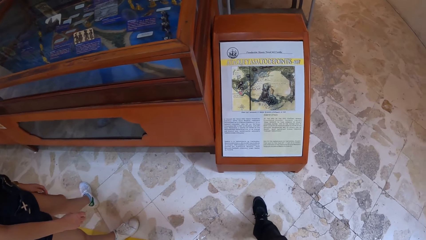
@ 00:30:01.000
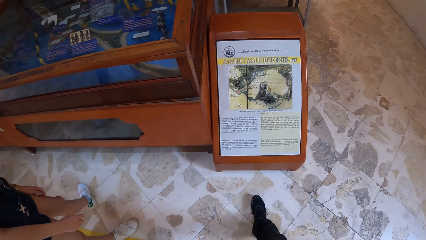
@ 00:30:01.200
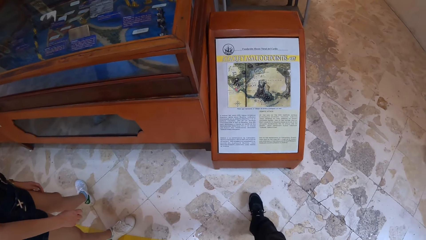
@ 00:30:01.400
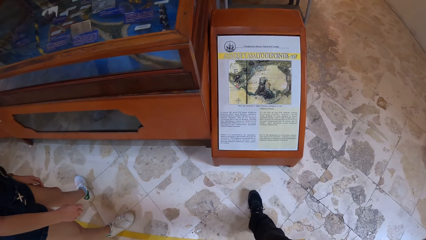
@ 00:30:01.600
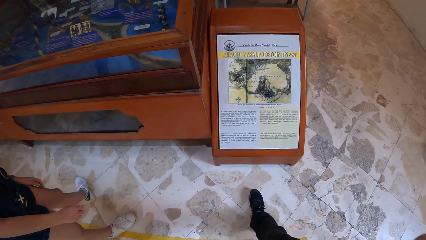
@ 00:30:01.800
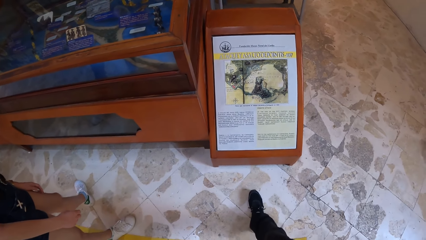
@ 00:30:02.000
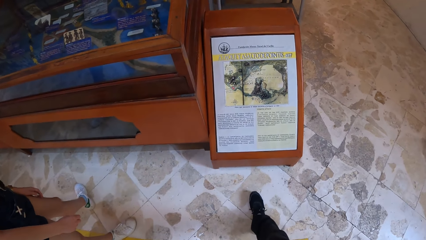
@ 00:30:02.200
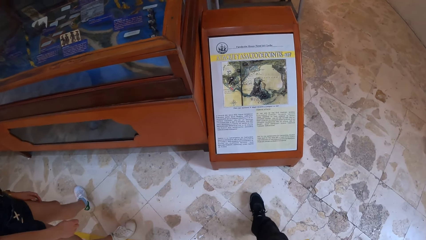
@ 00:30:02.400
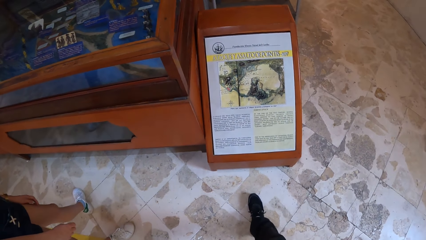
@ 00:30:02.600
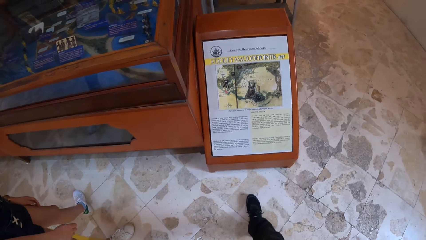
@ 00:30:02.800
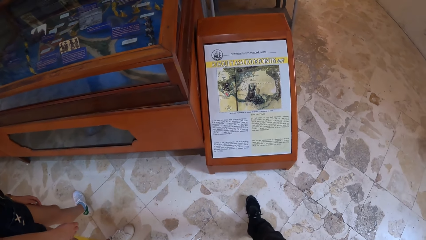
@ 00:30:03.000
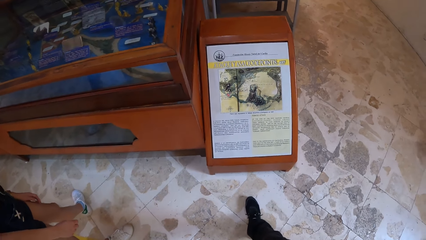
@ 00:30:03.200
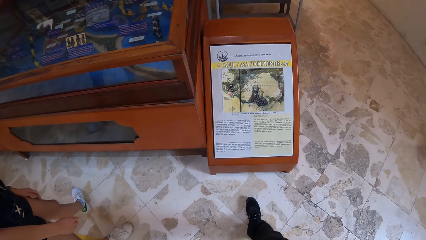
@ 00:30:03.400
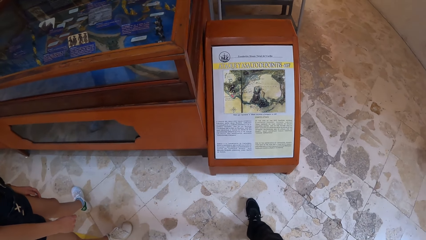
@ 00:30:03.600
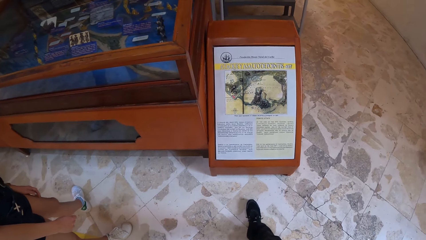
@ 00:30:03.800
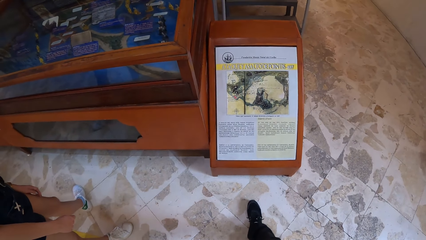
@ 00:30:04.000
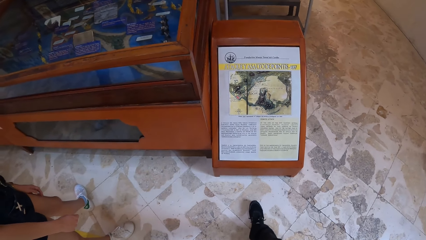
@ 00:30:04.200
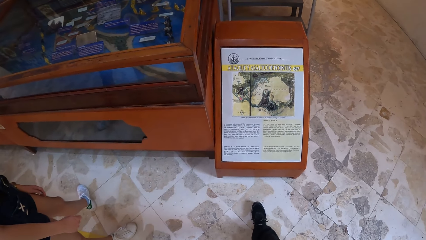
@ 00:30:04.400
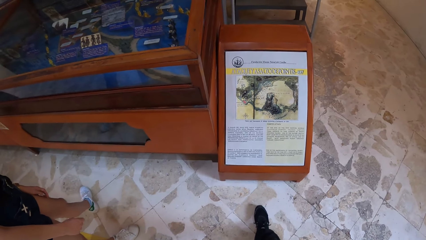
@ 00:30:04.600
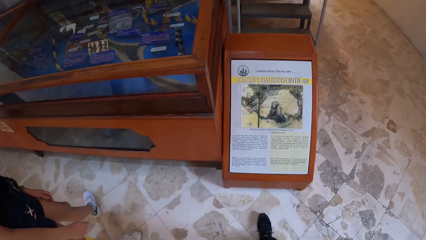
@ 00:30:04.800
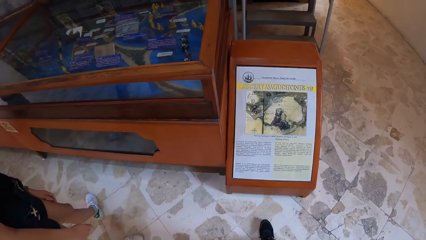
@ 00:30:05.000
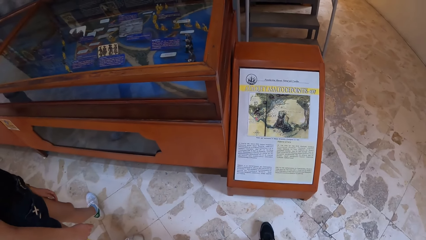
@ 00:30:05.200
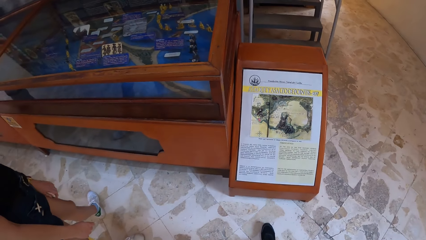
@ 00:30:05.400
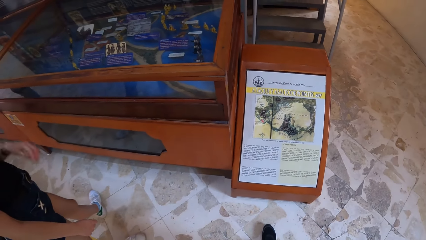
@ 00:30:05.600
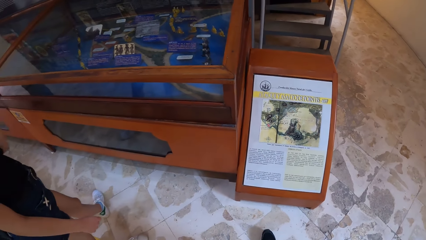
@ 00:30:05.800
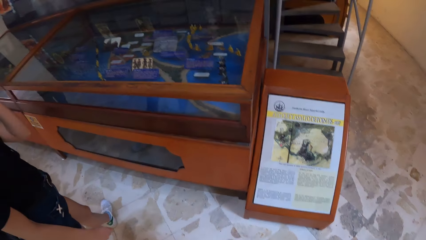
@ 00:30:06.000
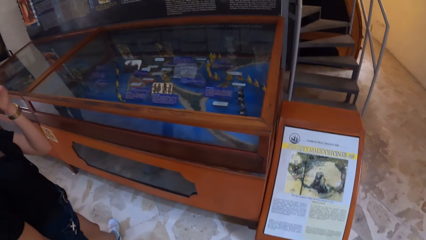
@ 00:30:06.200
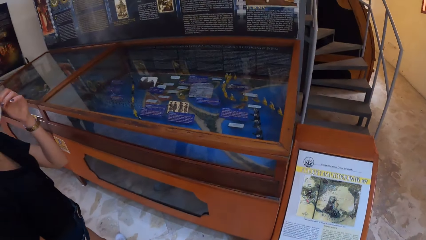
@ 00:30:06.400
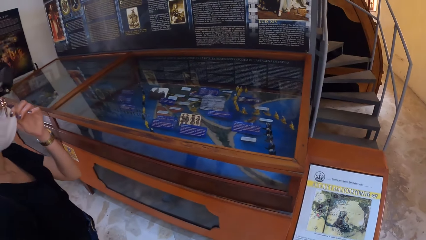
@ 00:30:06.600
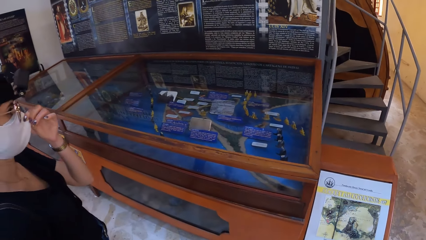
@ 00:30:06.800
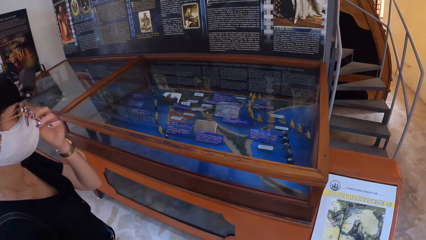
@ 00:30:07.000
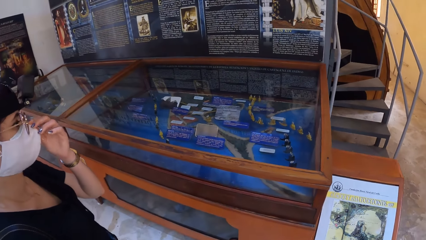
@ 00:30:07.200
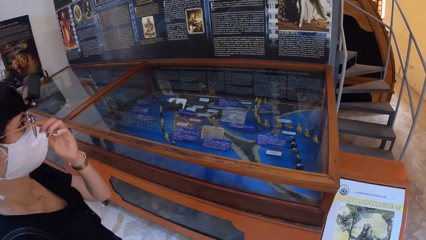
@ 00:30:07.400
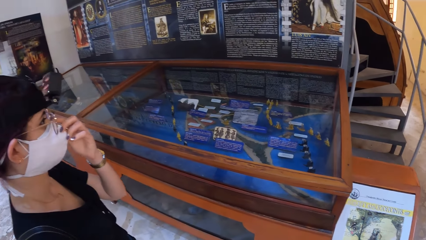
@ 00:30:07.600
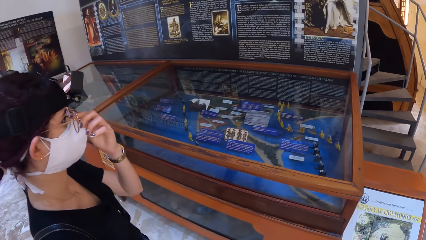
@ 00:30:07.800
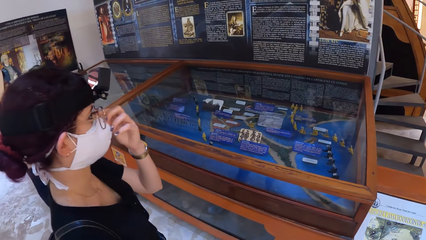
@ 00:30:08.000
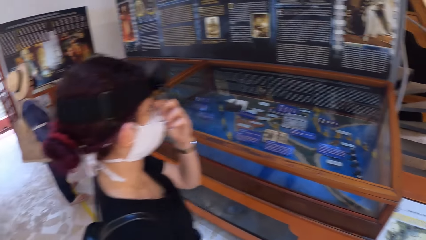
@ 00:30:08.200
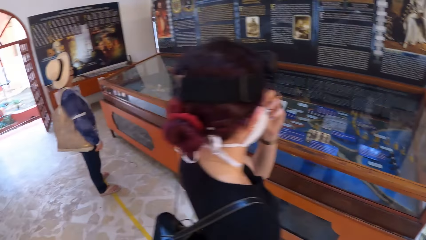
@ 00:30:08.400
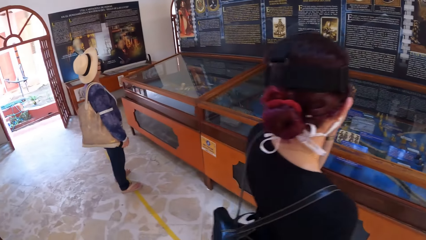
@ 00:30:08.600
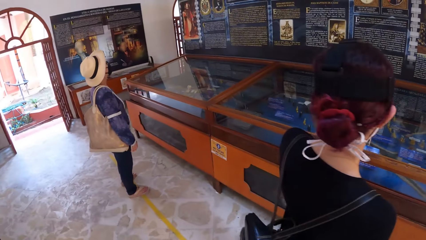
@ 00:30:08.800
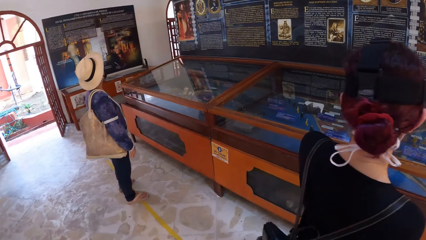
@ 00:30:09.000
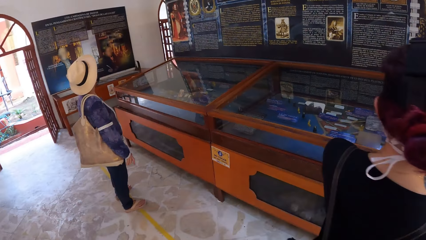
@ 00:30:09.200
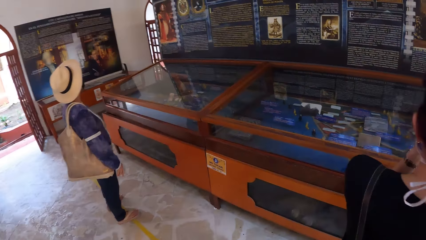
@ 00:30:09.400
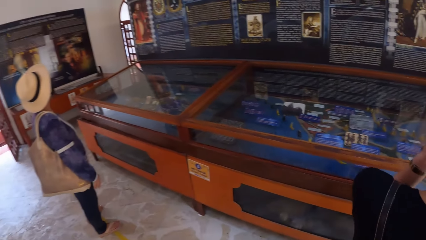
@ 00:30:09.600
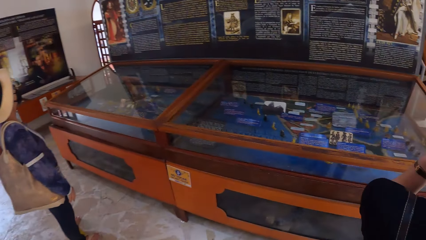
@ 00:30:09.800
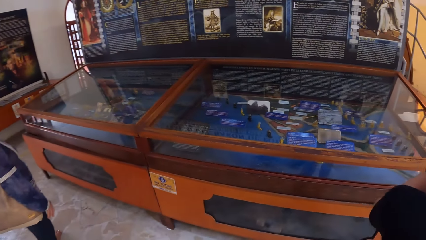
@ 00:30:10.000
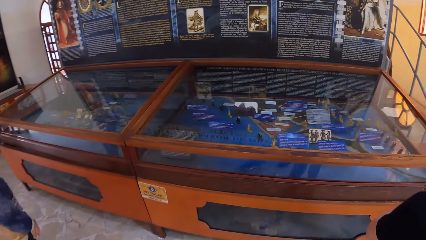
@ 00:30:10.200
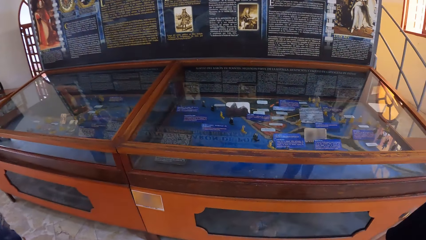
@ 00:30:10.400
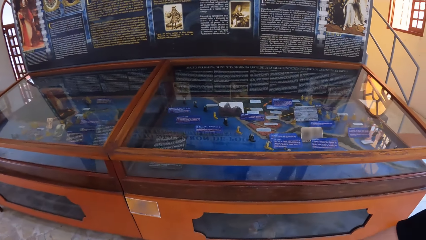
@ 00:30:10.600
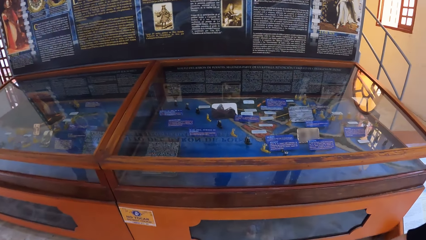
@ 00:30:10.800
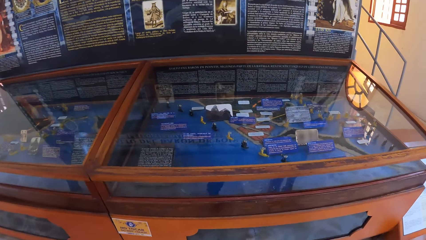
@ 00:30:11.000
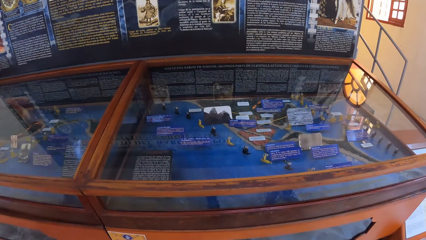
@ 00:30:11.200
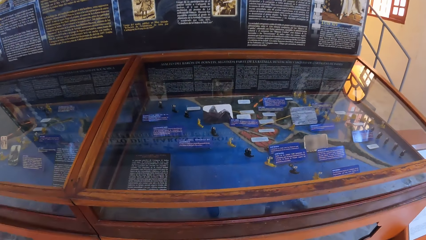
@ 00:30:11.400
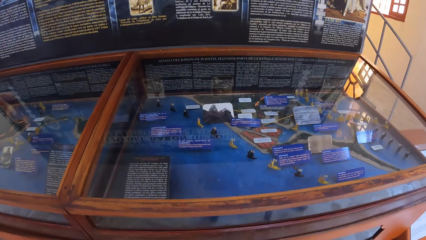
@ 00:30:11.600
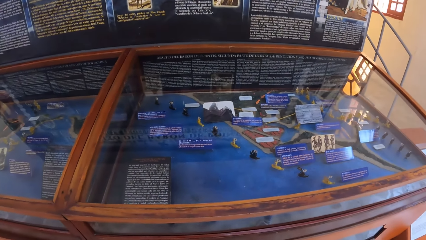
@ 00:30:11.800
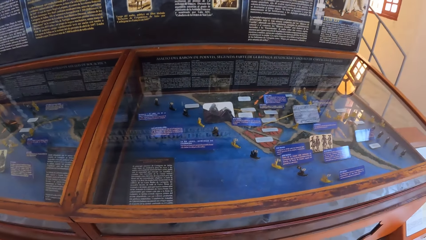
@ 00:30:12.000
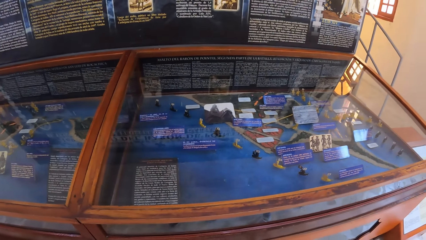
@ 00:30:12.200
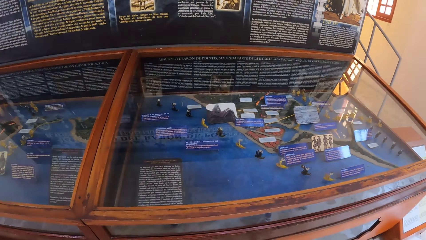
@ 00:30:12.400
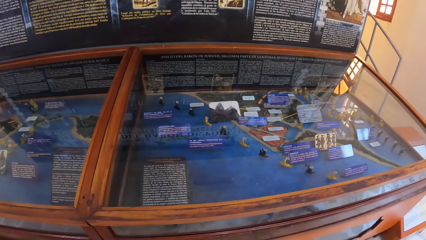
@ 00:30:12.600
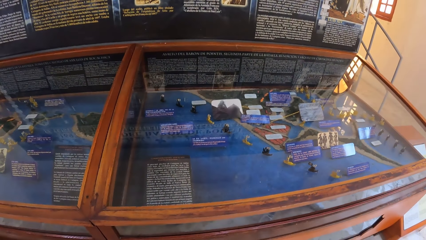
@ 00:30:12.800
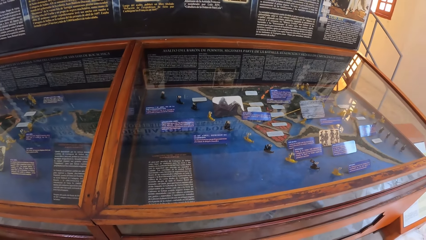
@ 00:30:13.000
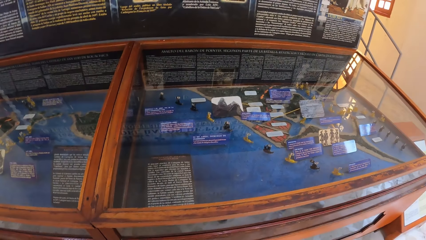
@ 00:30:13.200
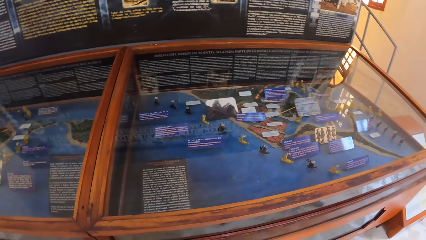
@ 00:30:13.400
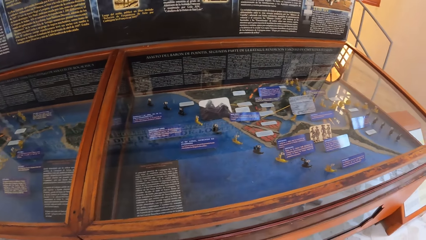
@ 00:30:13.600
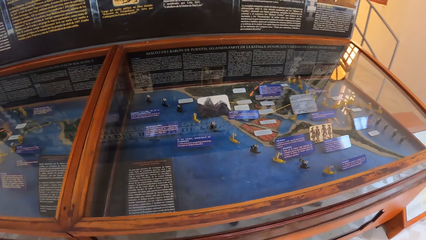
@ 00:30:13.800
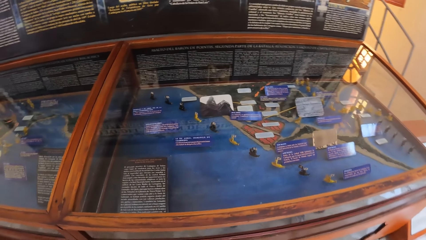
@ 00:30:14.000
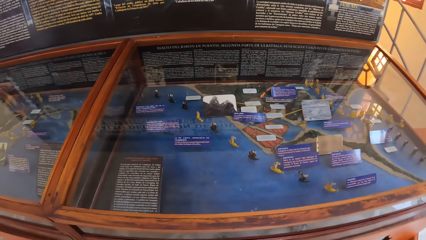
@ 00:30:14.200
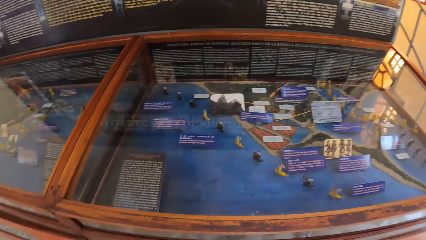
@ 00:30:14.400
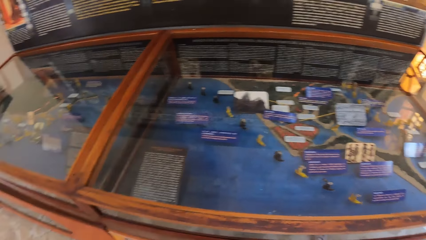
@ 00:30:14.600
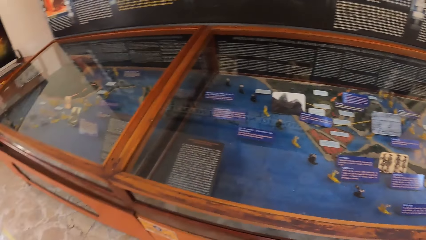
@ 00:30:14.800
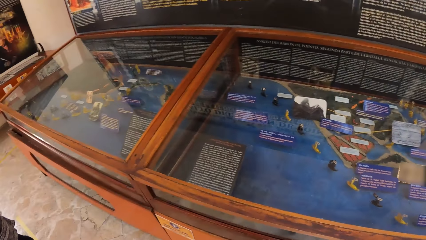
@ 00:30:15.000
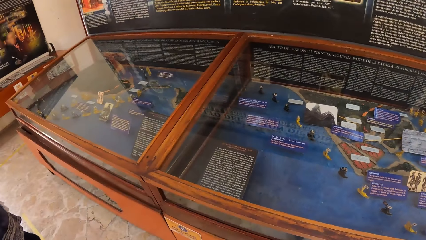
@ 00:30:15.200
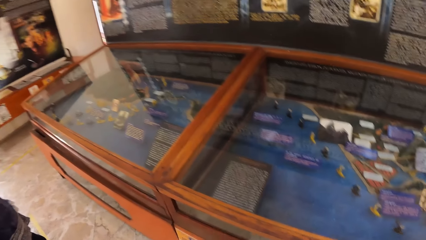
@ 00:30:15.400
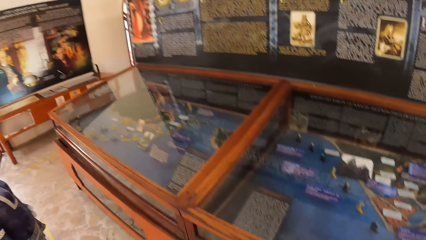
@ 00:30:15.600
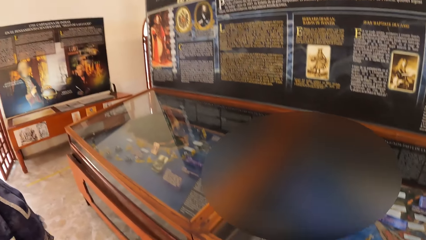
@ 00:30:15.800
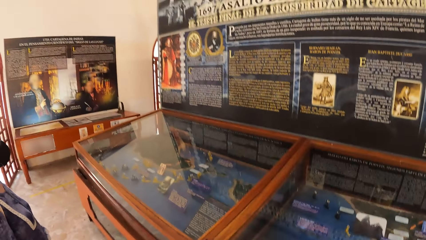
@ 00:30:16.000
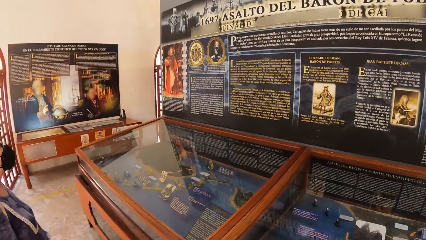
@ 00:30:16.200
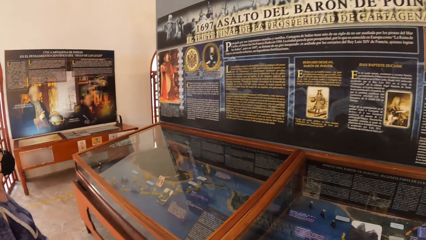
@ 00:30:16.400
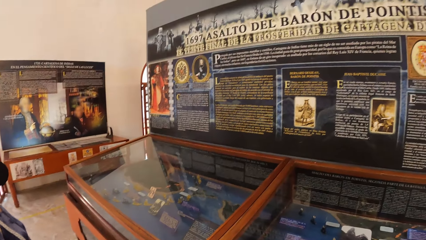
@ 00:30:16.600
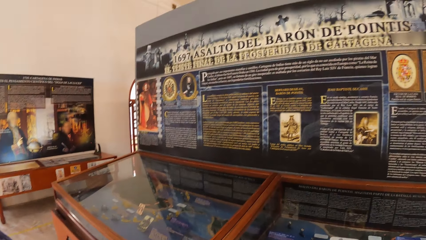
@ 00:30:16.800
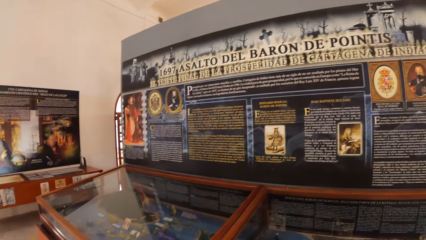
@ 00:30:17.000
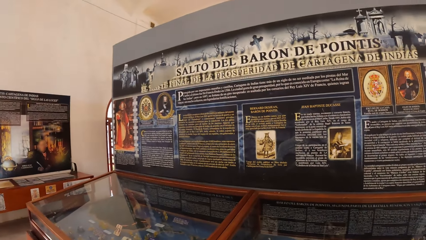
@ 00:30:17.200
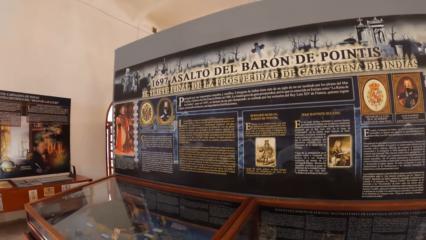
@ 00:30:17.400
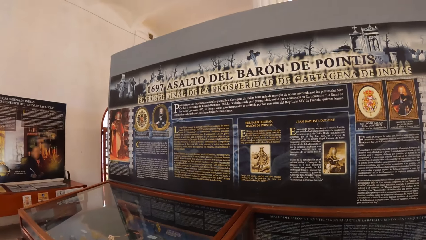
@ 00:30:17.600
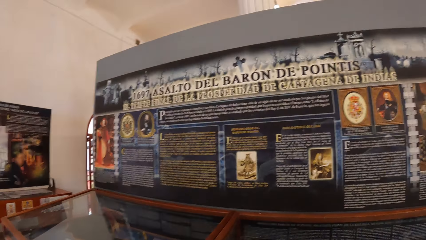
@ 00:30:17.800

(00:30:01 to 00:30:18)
The camera wearer looks at the drawing. A woman lifts her left hand towards her face and adjusts a face mask on her face with her left hand. The woman adjusts the eye glasses. The camera wearer looks round the room. They walk in the room.
